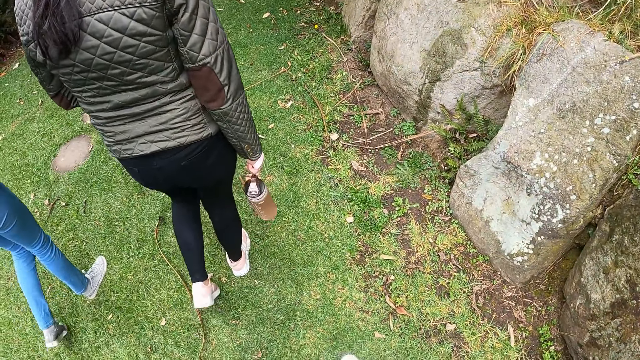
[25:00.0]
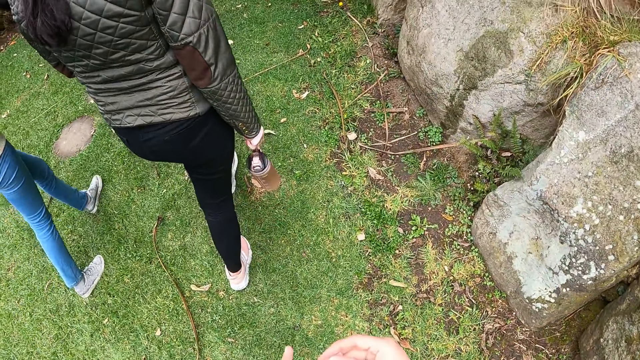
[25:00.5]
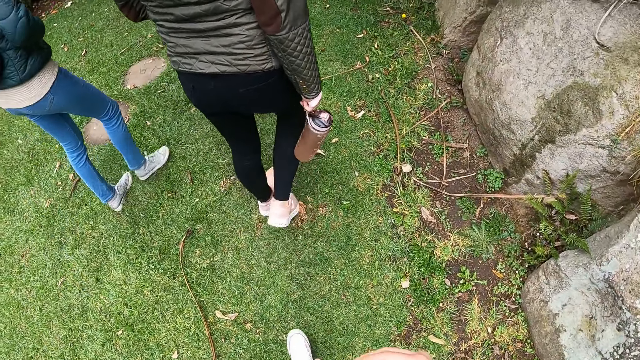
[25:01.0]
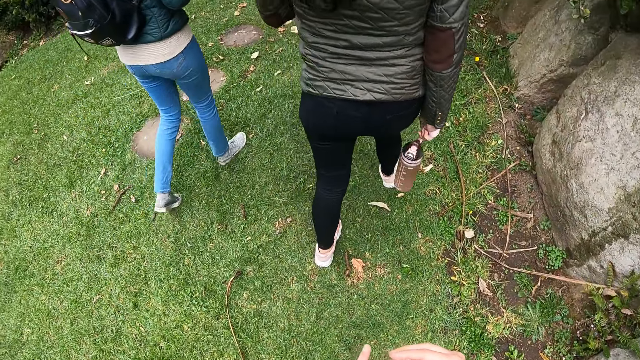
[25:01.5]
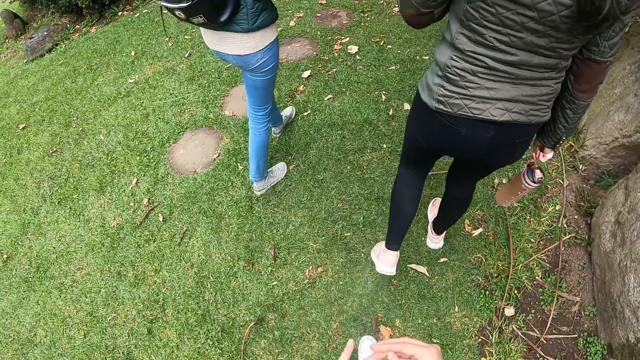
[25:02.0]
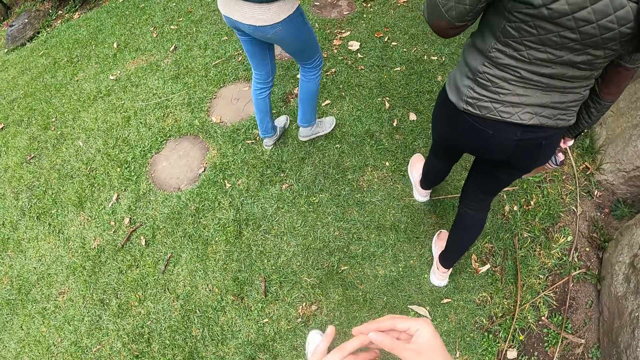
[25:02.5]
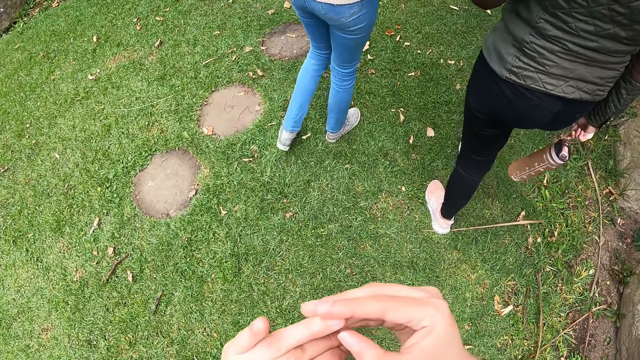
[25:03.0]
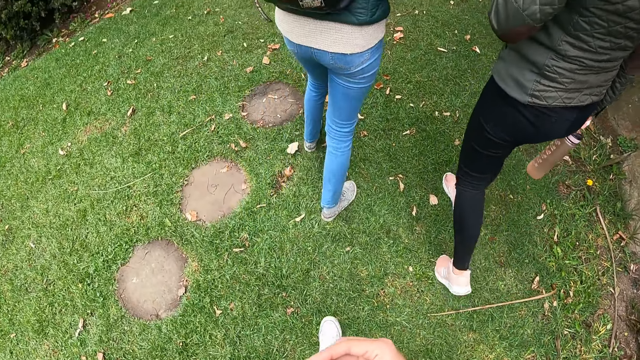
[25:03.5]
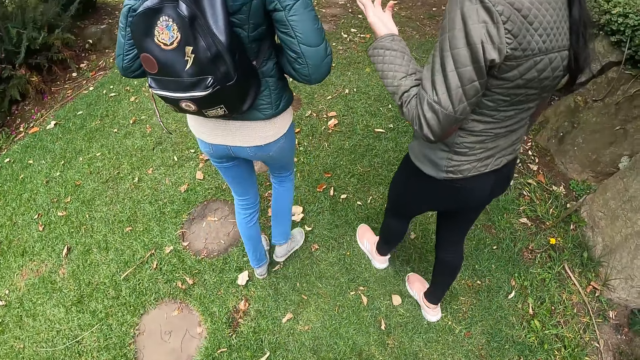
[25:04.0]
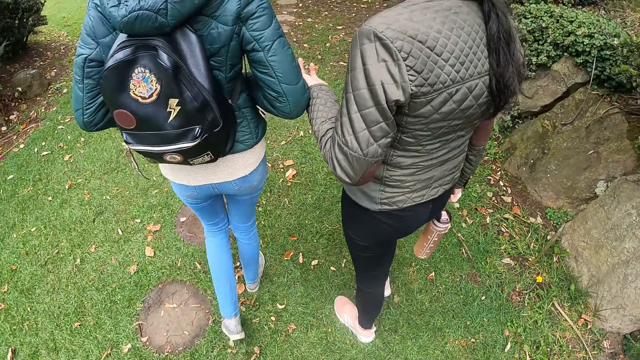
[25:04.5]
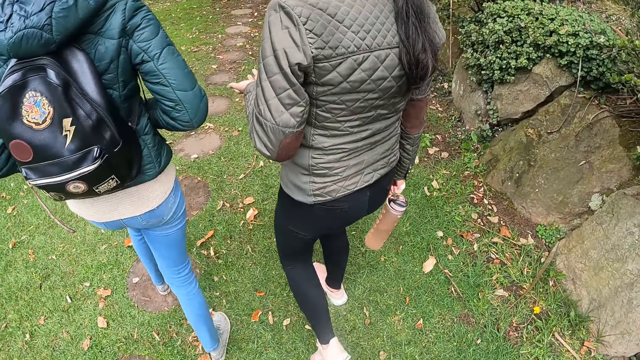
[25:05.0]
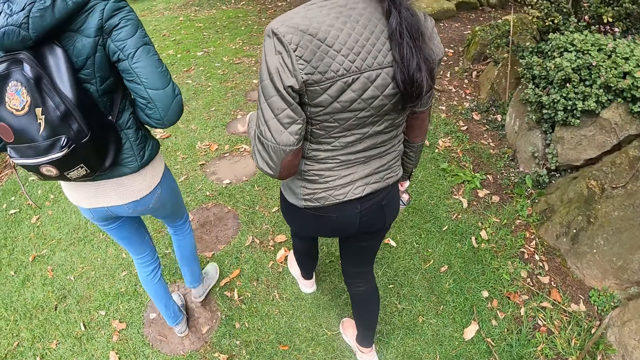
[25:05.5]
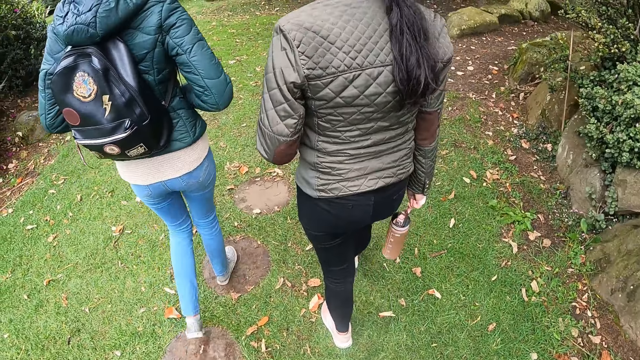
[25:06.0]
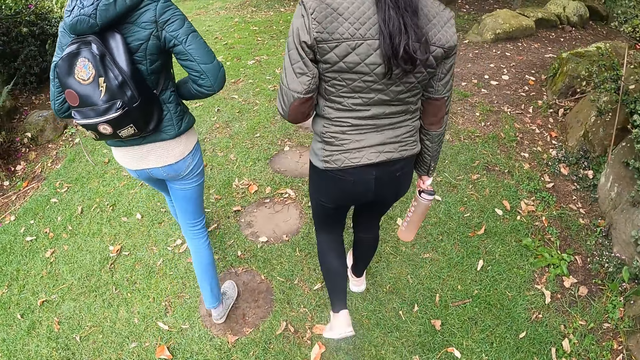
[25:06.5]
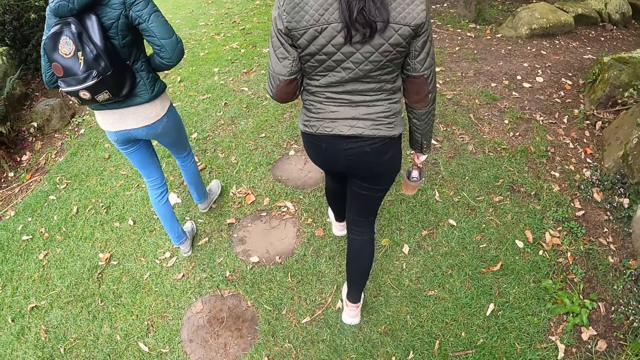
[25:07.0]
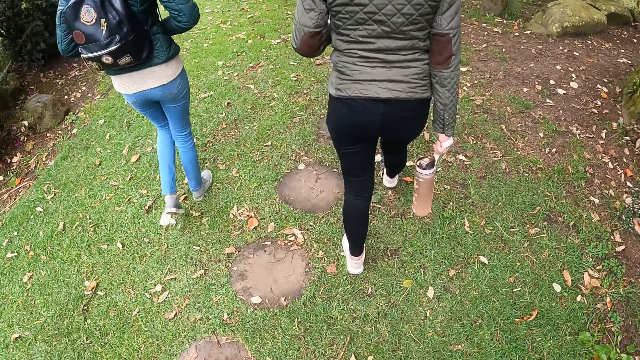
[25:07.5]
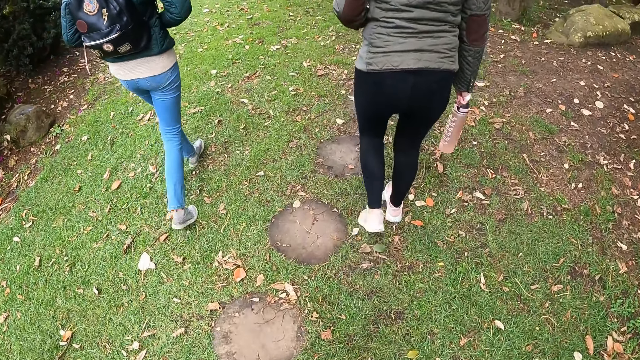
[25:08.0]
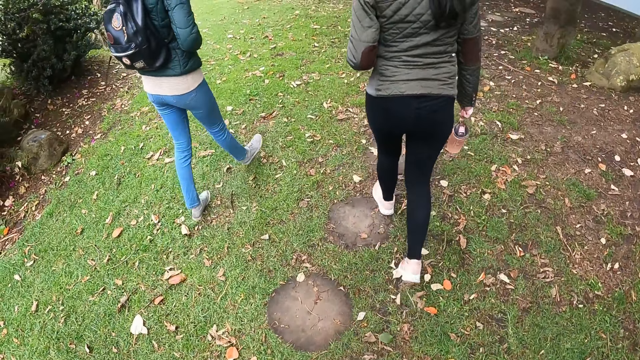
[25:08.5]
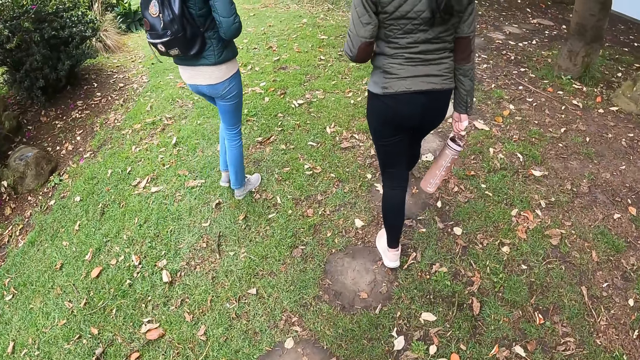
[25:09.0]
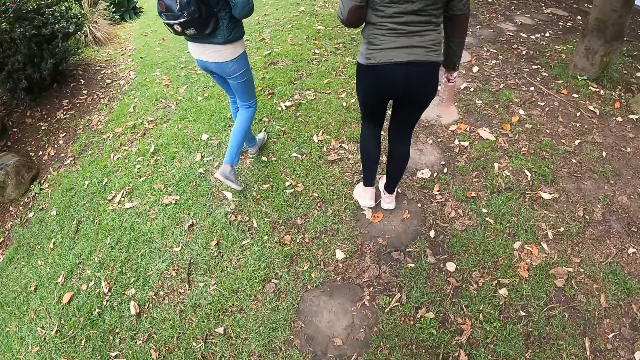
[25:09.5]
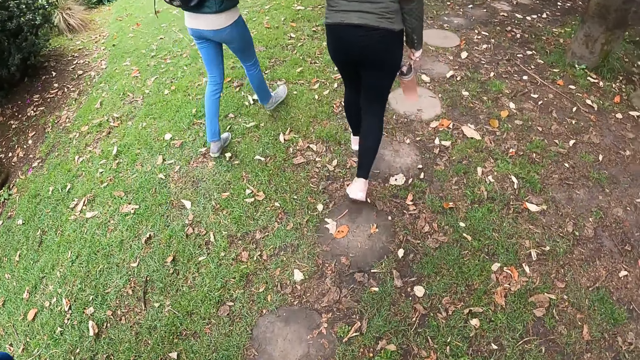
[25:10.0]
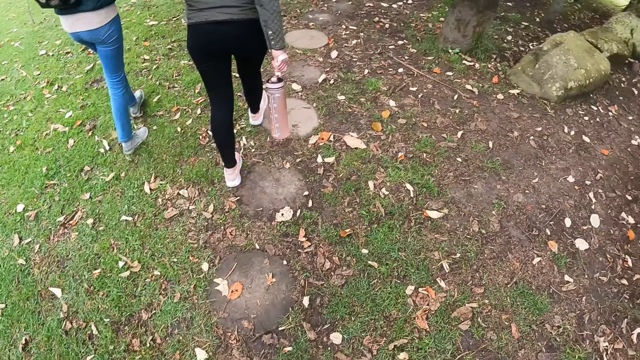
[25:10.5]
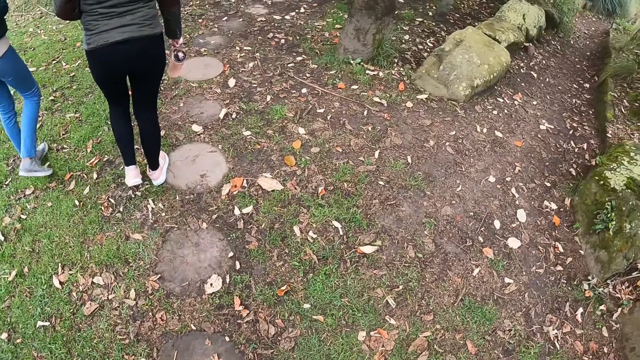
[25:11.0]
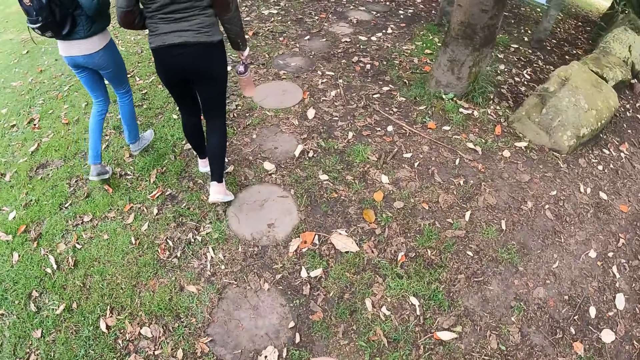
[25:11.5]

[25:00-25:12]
The camera wearer moves around the park.

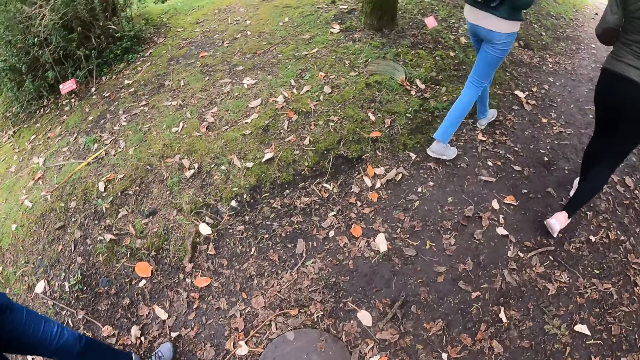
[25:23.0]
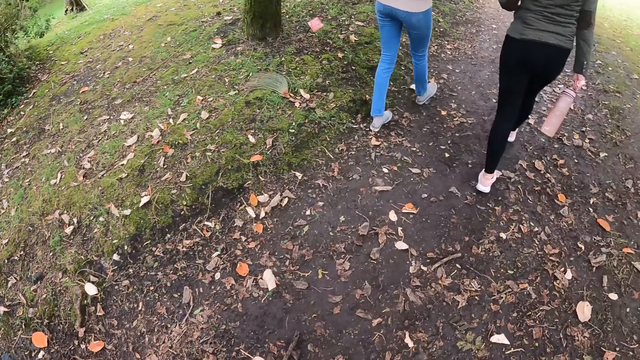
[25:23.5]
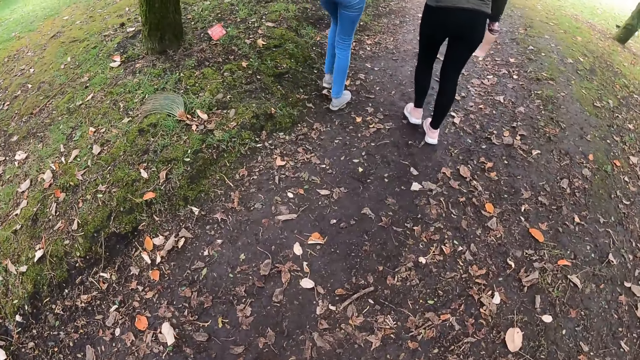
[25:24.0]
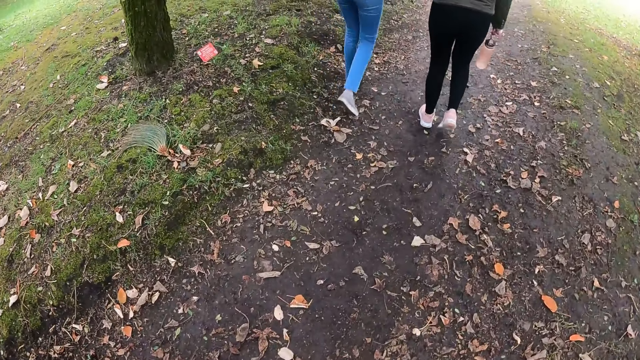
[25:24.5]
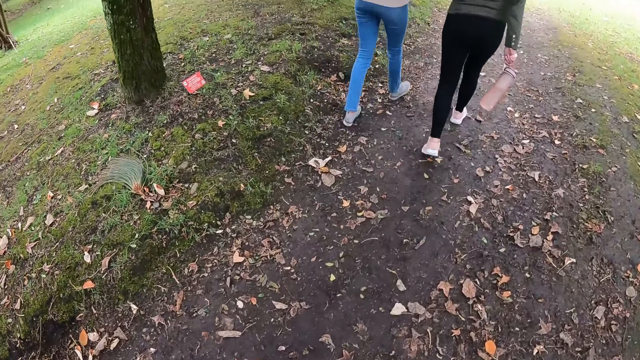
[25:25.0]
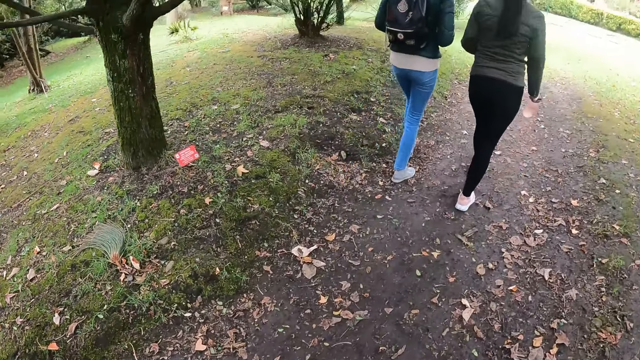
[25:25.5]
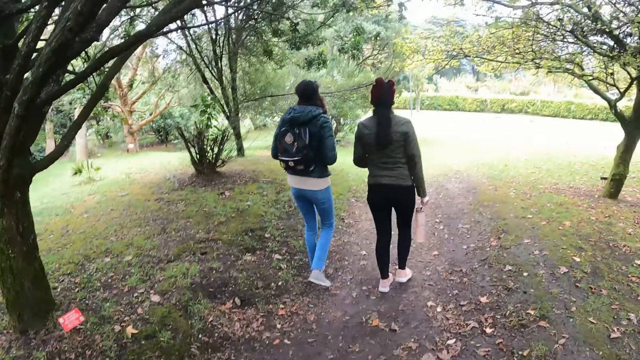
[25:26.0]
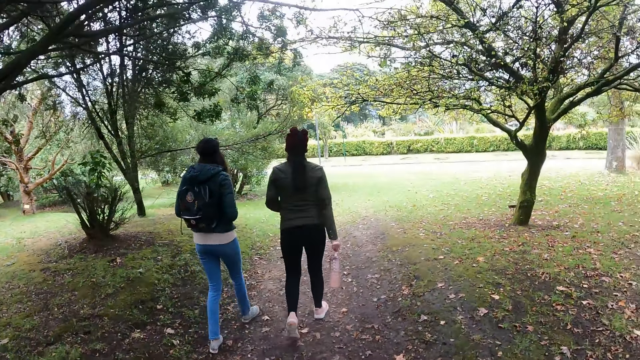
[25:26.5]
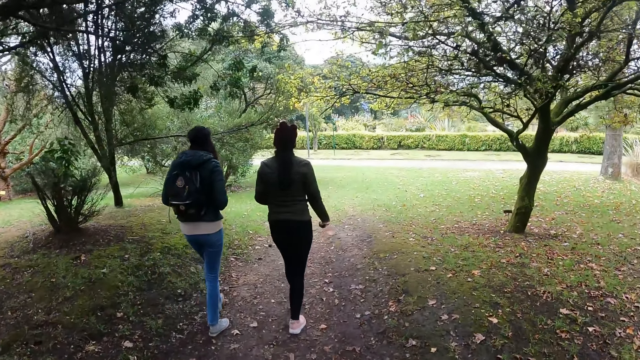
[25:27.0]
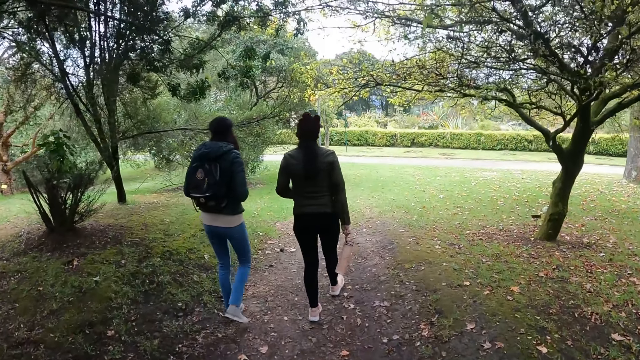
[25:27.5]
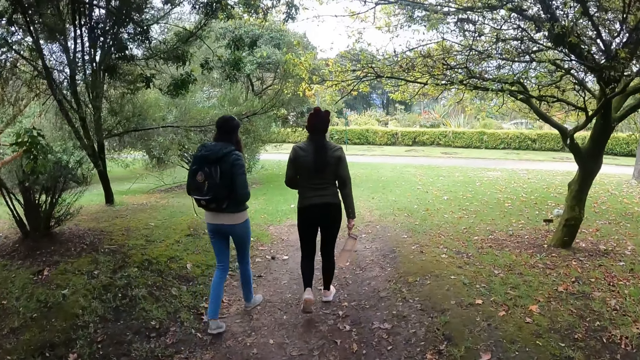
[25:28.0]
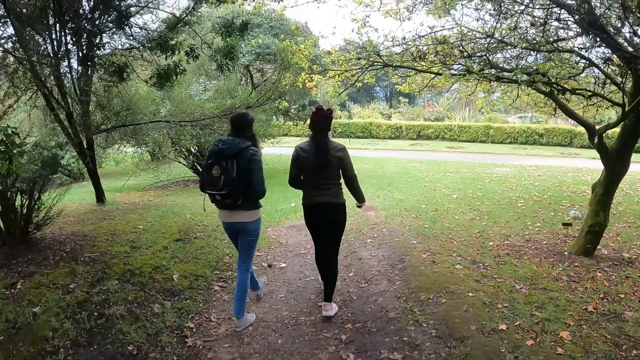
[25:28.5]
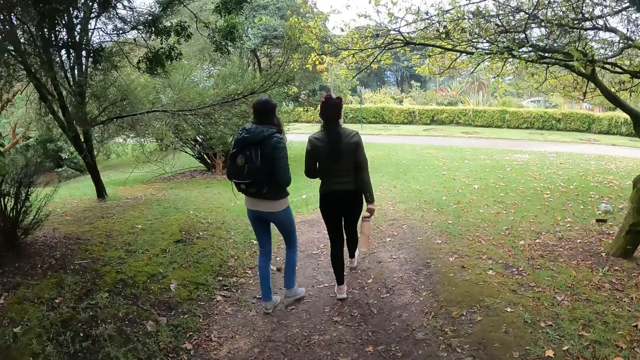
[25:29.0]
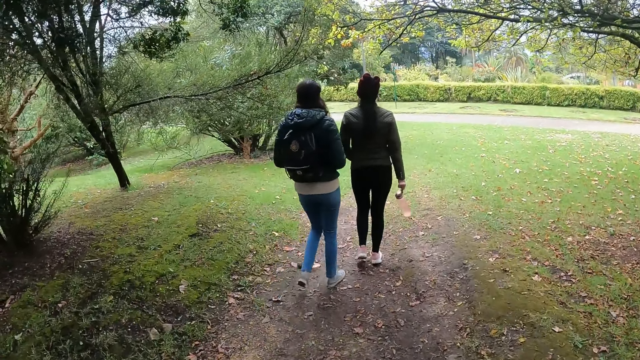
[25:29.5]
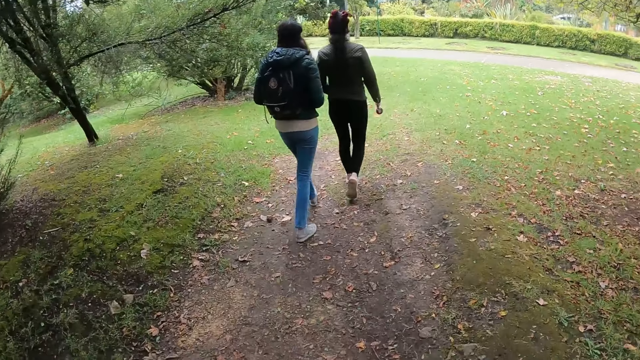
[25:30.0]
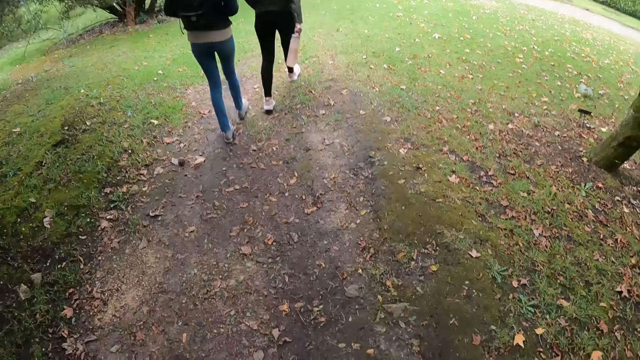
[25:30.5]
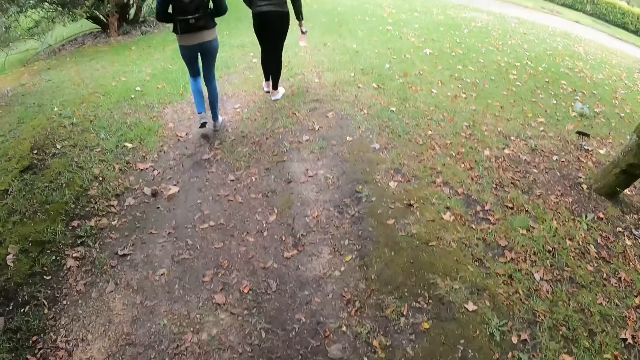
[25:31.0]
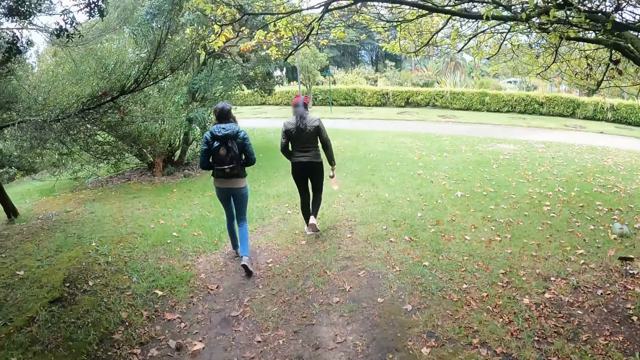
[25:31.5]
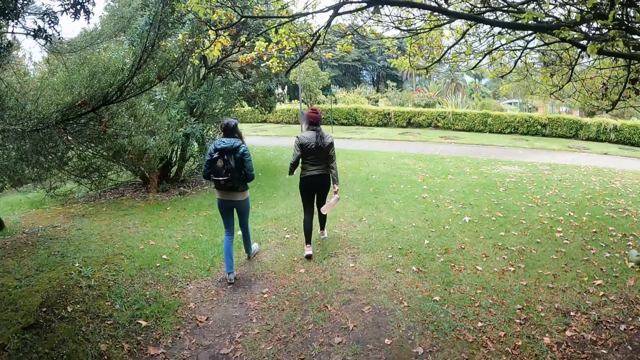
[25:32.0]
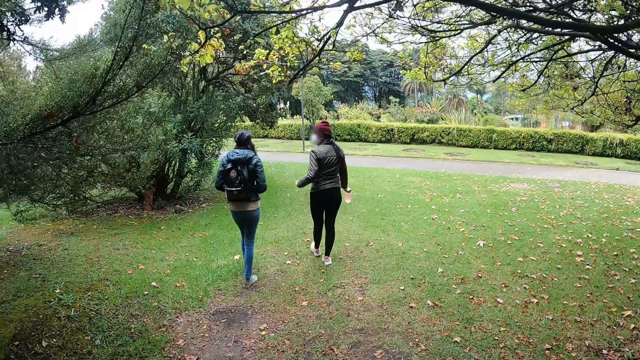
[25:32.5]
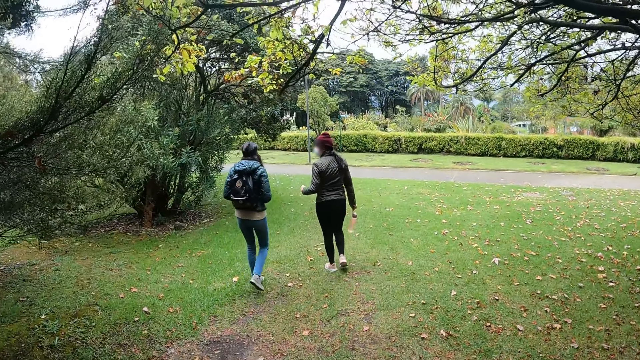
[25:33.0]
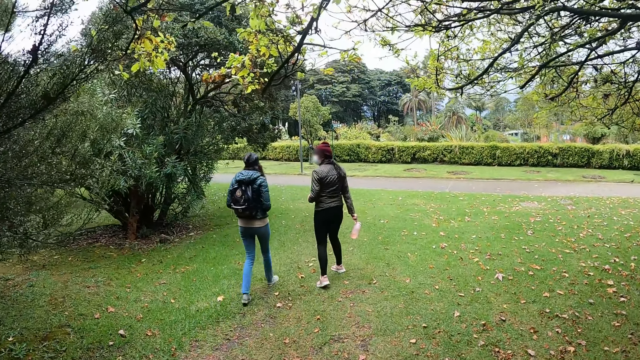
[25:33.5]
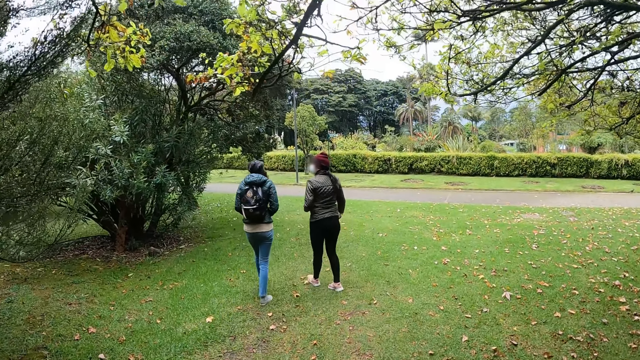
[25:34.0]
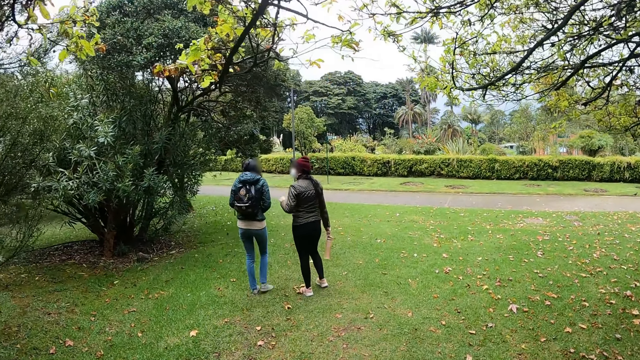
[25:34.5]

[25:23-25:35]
The camera wearer looks around and moves around the park.
